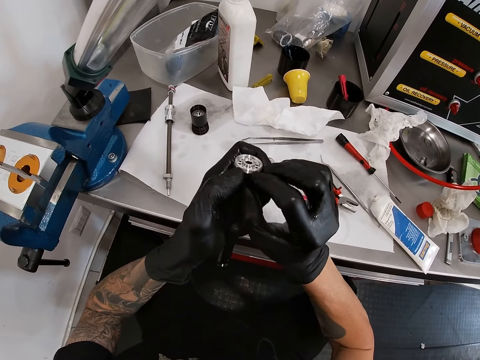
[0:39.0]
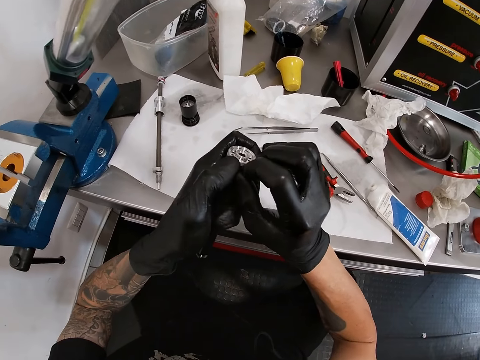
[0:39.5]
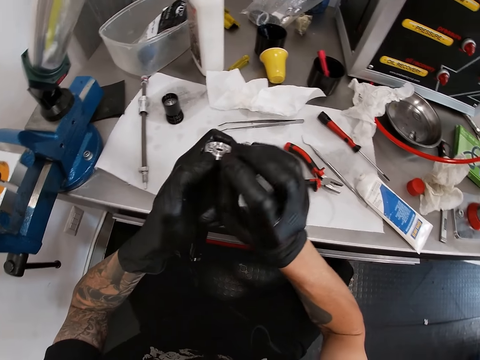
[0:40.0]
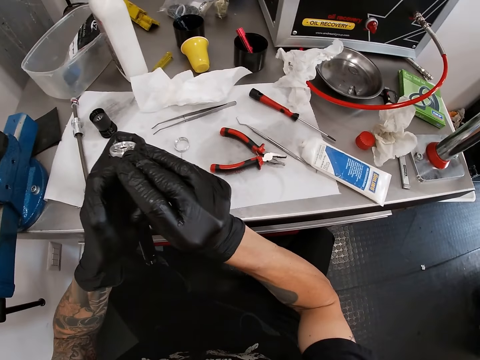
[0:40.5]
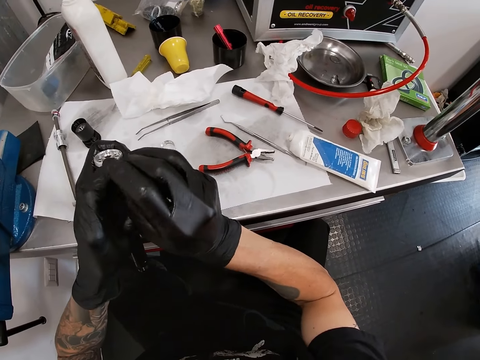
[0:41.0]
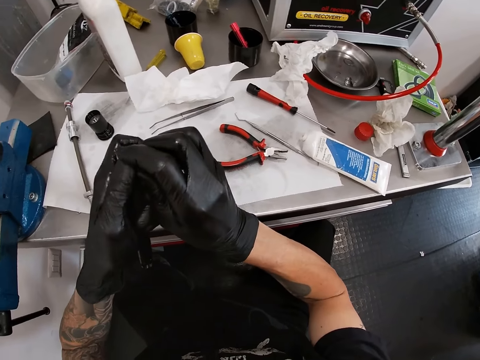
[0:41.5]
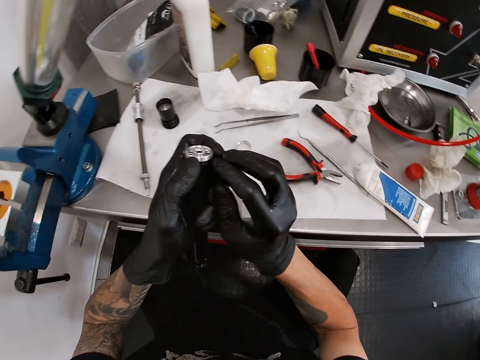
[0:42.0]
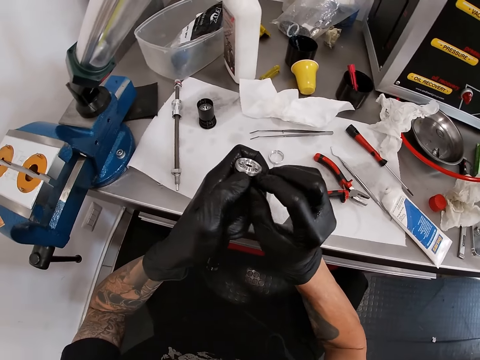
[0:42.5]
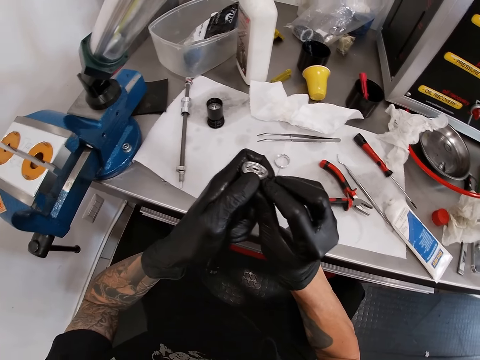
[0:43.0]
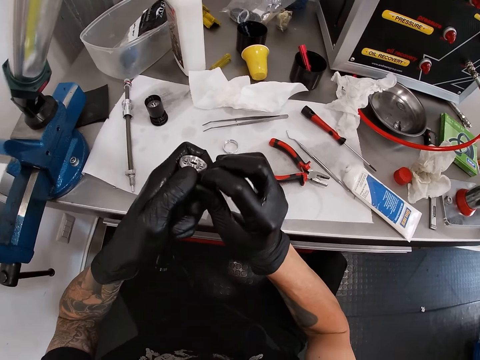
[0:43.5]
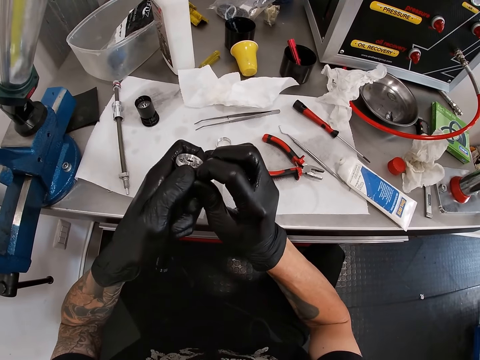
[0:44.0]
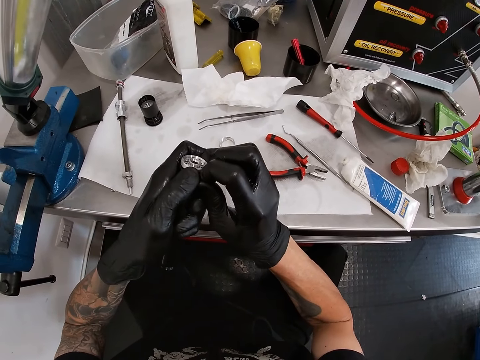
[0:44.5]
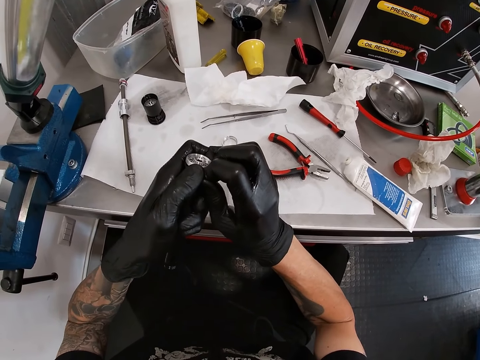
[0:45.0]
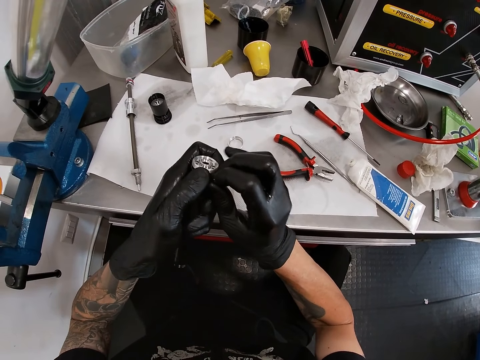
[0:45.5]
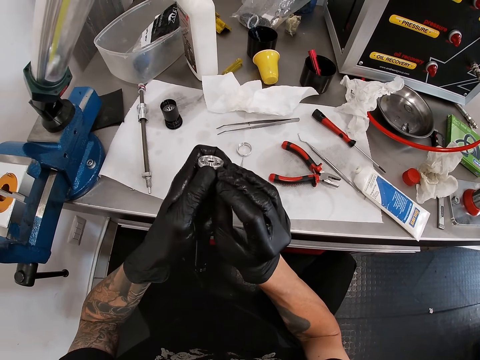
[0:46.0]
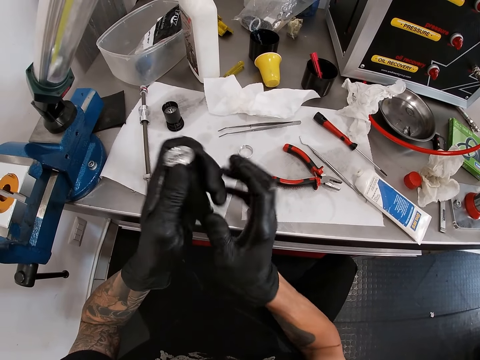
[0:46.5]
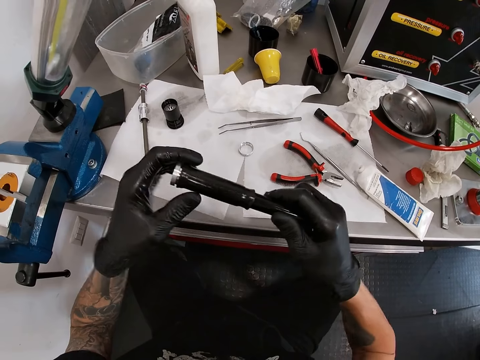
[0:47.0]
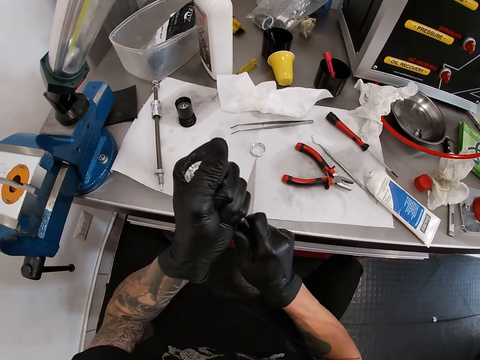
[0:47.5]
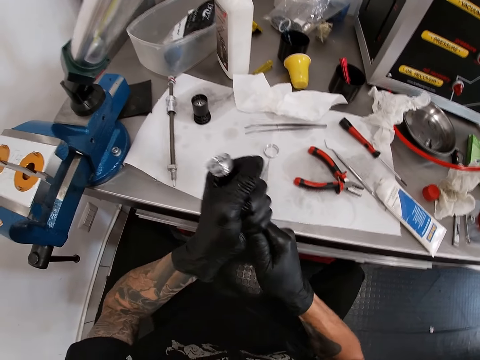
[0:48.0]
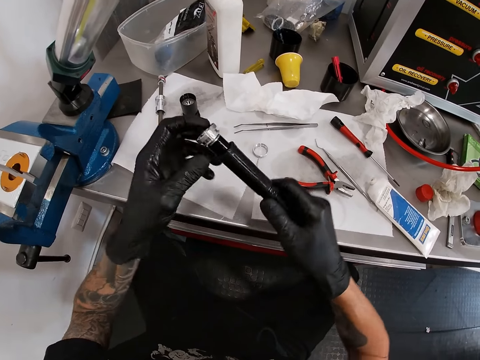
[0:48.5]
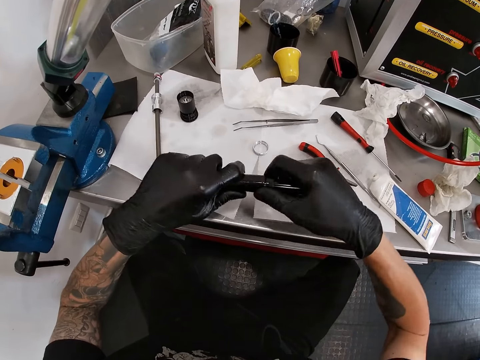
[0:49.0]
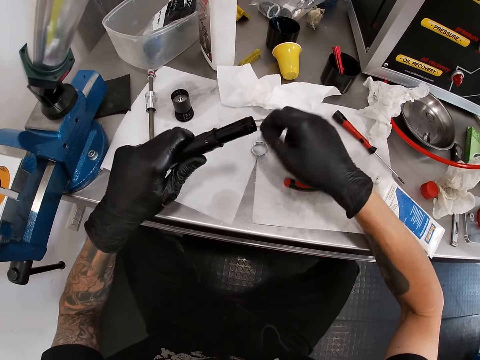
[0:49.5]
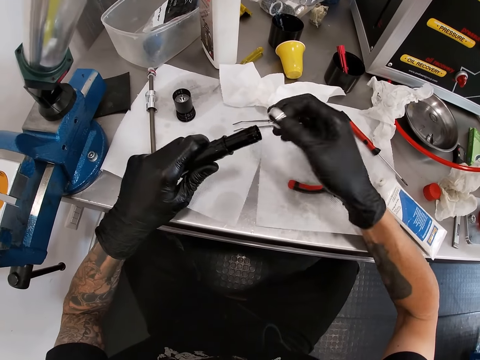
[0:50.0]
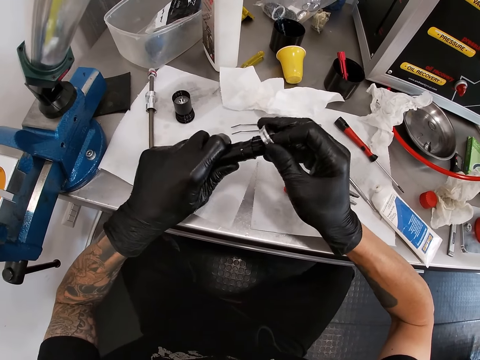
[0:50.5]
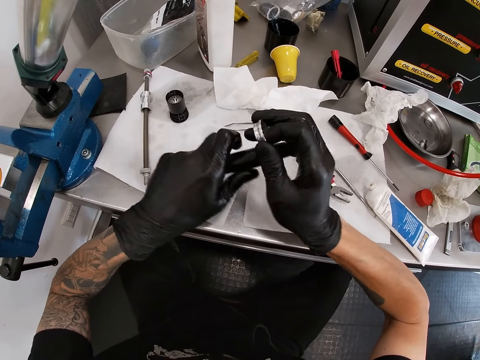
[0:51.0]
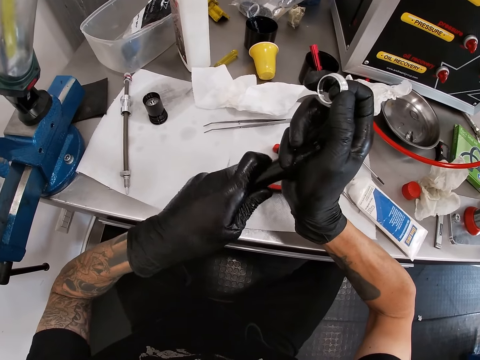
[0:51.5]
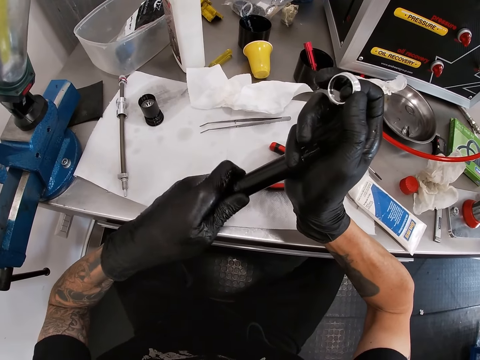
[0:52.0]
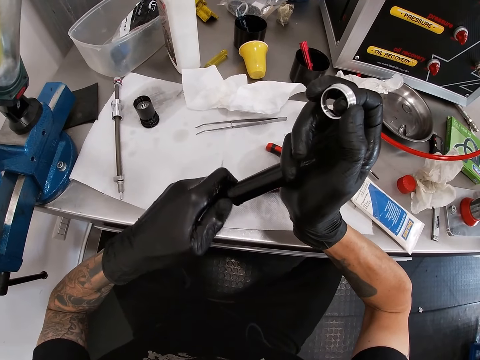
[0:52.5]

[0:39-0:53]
The camera wearer fixes something. He ties something. He picks the washer or ring from the work bench with his right hand. He pulls the bicycle hub with his left hand and the washer in his right hand. He fixes the ring.

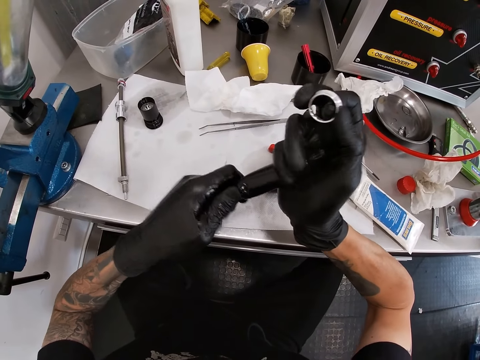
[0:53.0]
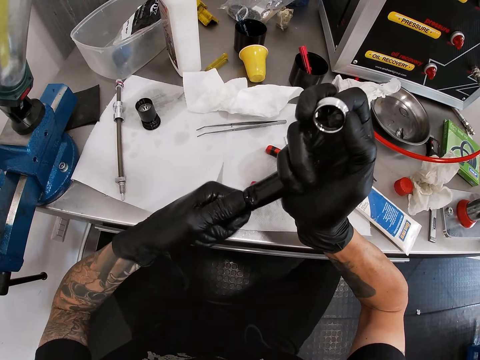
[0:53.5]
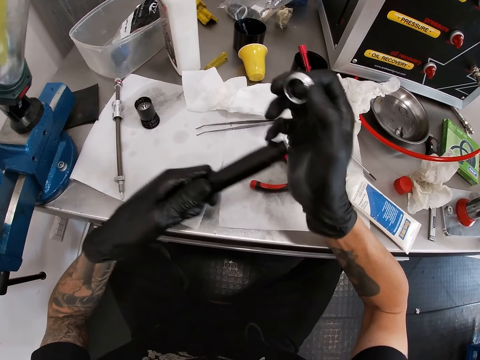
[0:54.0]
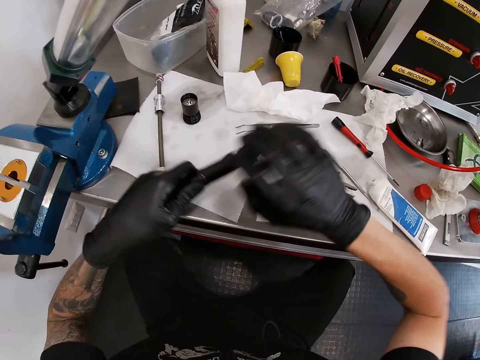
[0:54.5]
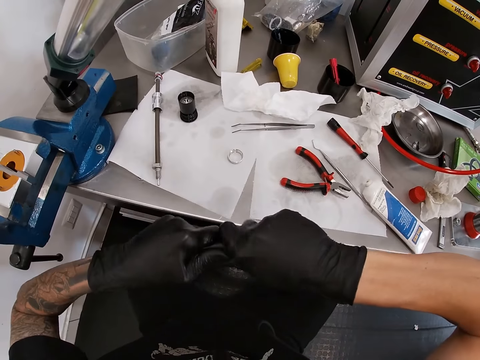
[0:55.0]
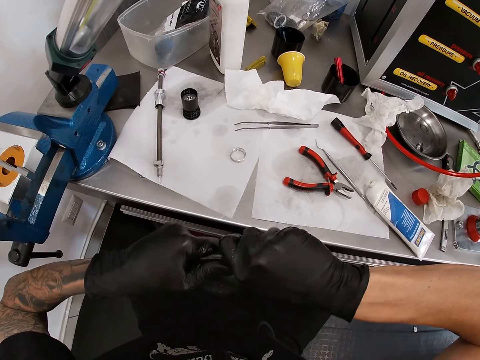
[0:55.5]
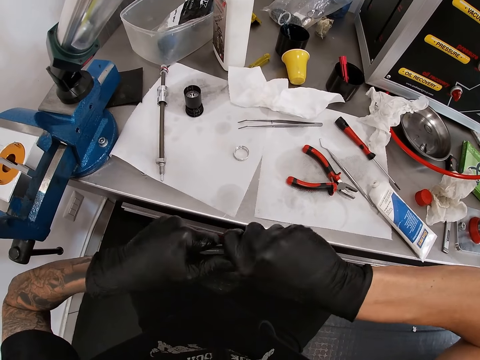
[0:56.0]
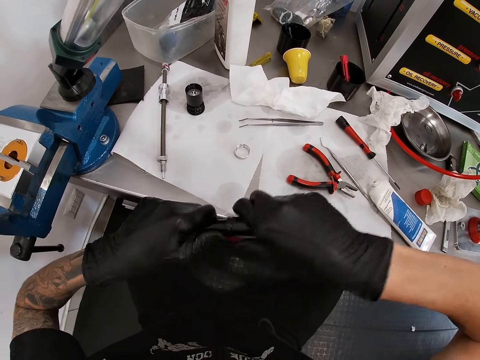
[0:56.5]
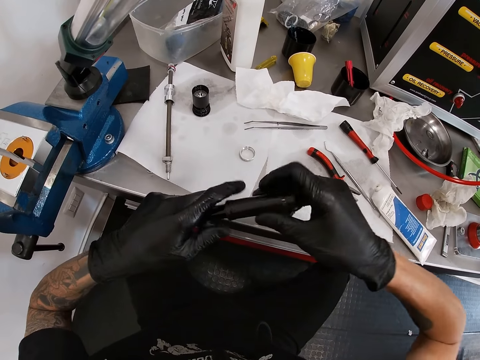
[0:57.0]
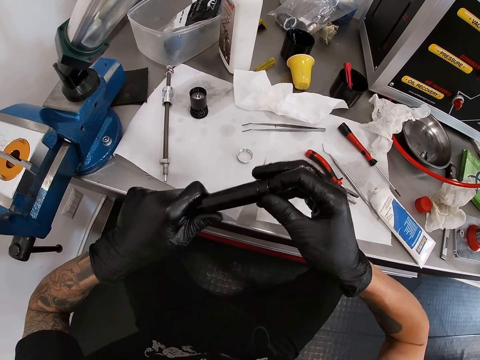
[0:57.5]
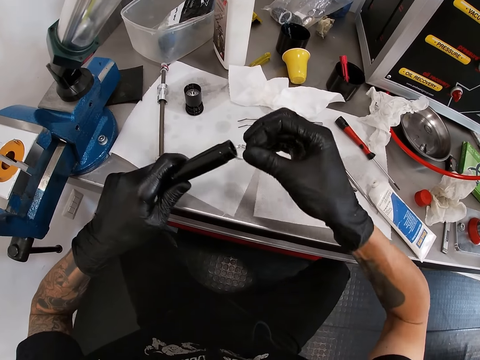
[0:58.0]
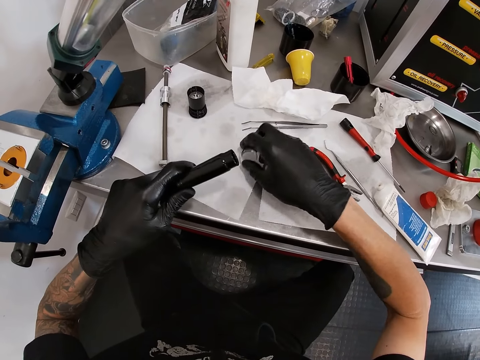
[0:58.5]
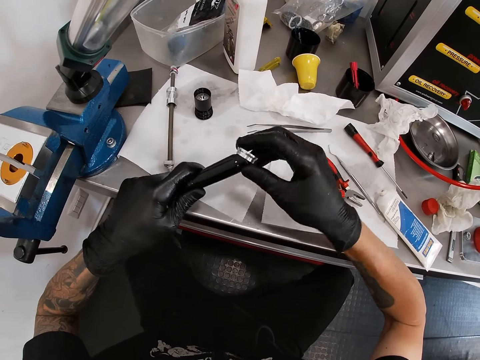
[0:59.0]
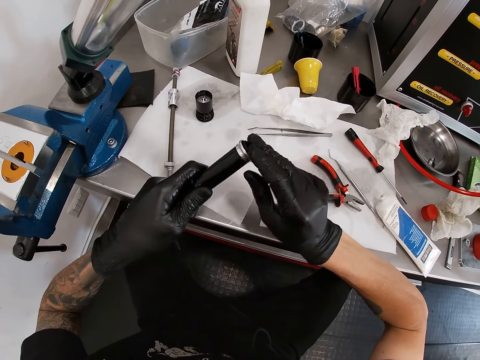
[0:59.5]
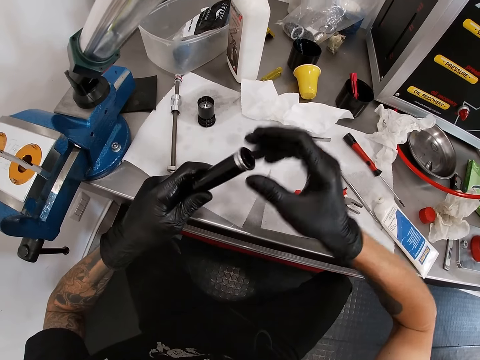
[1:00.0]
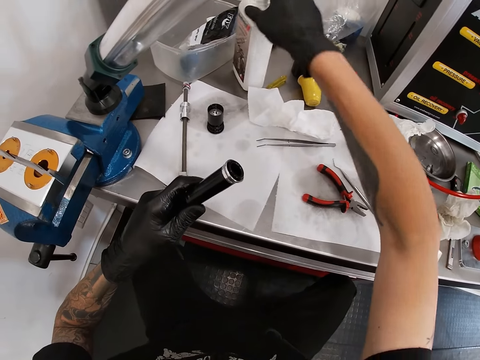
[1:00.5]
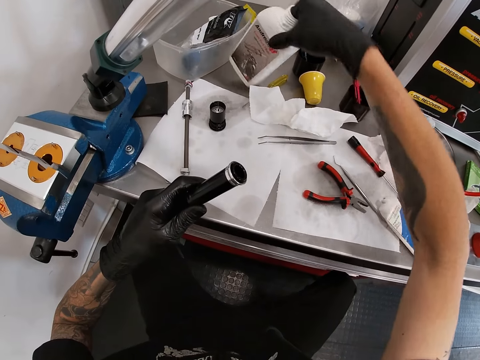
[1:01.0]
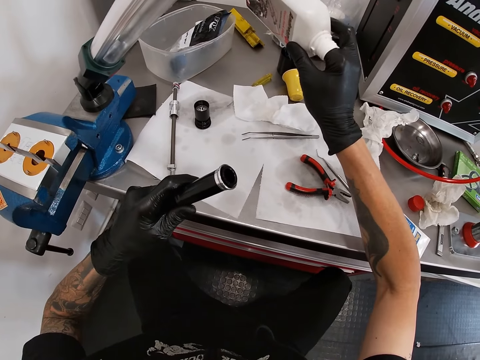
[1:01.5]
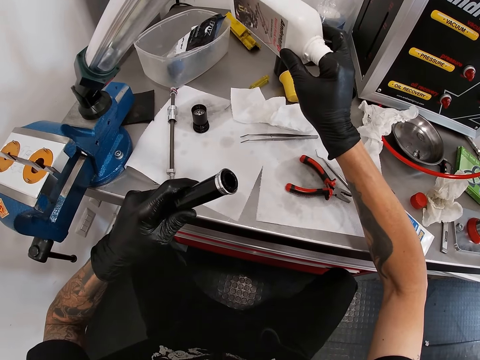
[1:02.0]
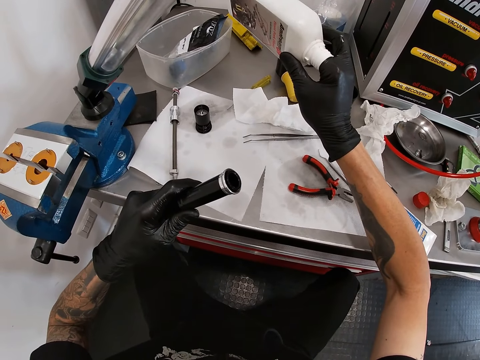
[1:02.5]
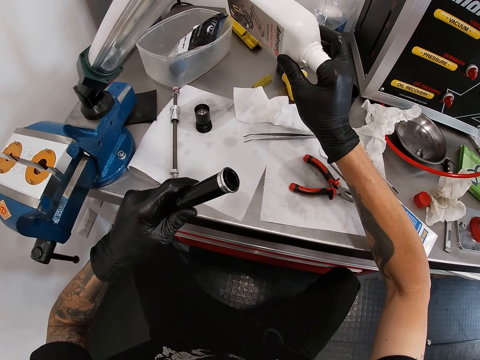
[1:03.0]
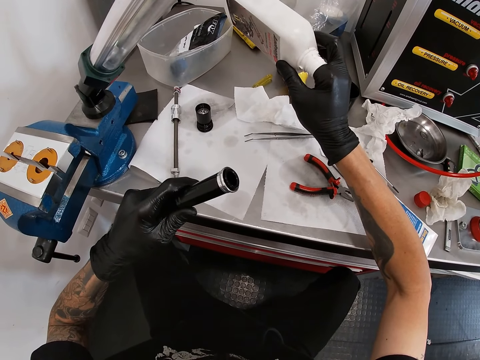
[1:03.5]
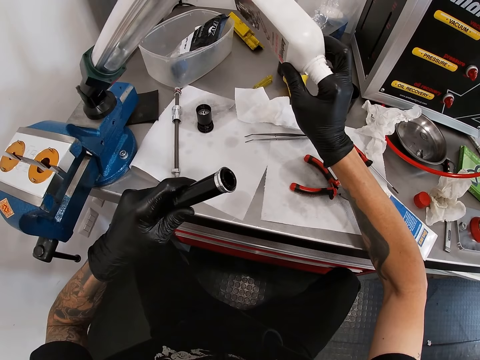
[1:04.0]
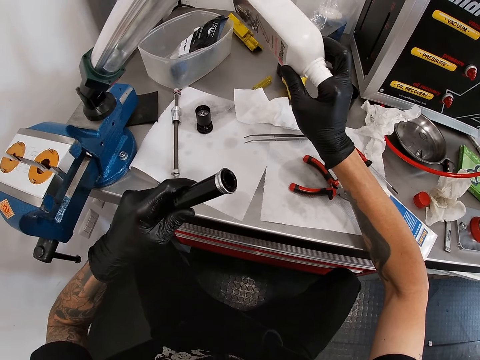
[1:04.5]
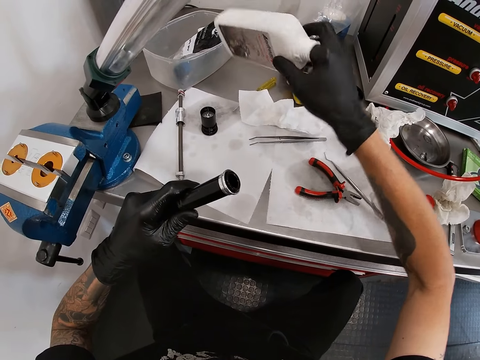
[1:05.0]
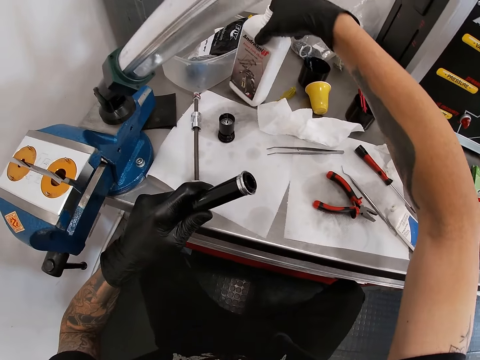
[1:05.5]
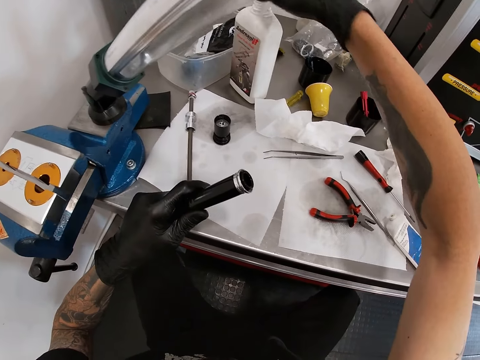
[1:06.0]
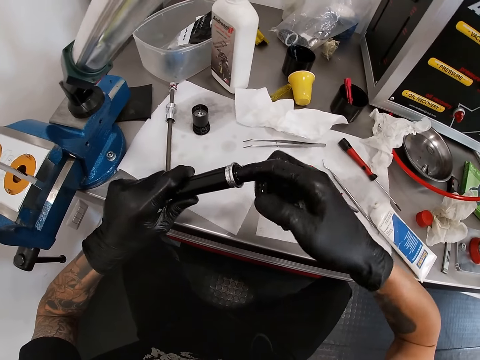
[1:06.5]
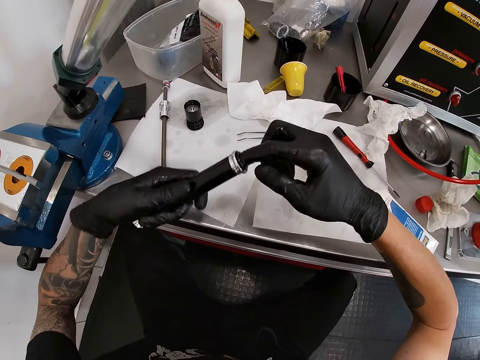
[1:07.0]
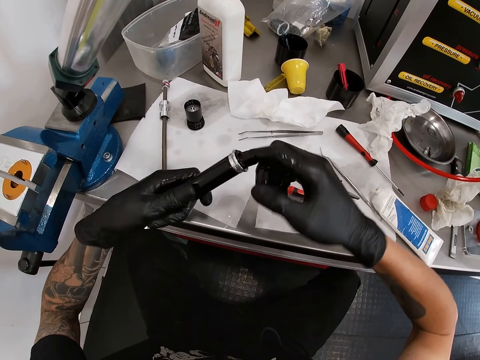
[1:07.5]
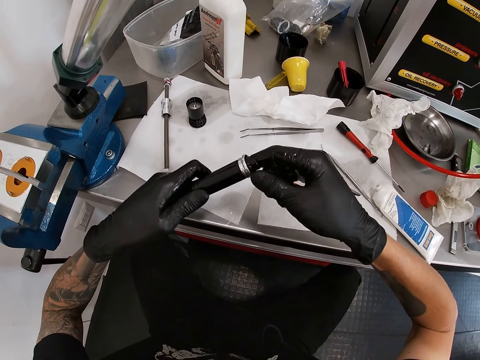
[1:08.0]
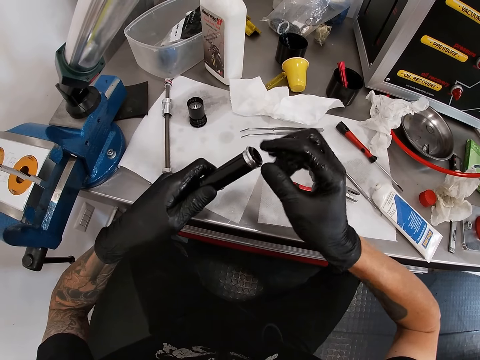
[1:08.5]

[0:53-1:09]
The camera wearer drops the washer on the work bench with his right hand. He pulls the bicycle hub with both hands. He ties something. He picks the washer from the work bench with his right hand. He puts the washer in the bicycle hub with his right hand. He lifts a bottle from the work bench with his right hand in it. He carries the bottle. He drops the bottle on the work bench with his right hand. He rubs the content of the bottle in the bicycle hub with his right hand.
